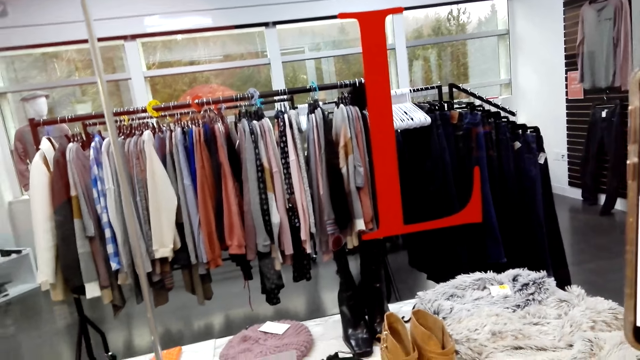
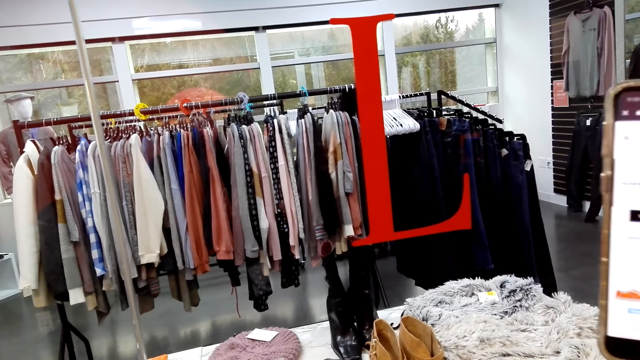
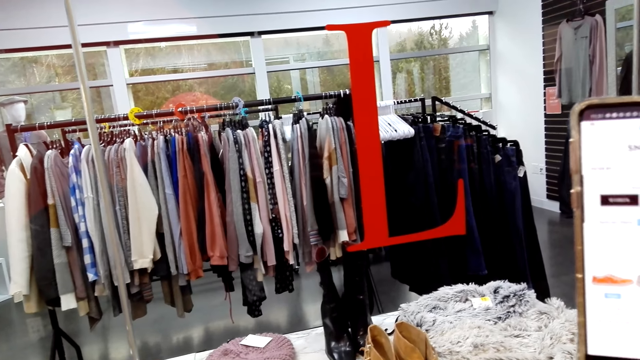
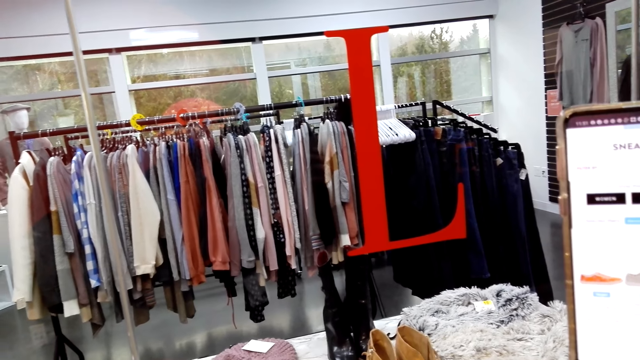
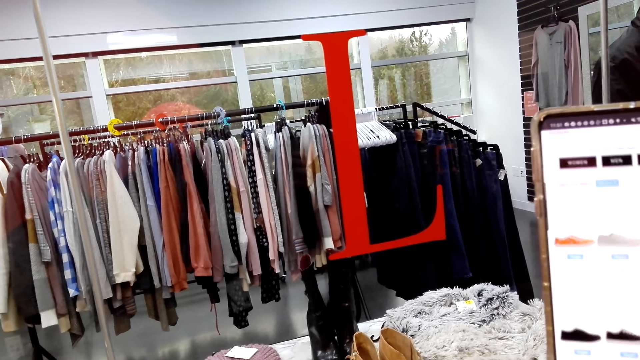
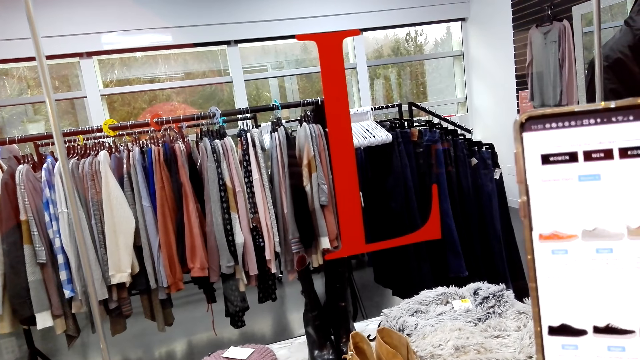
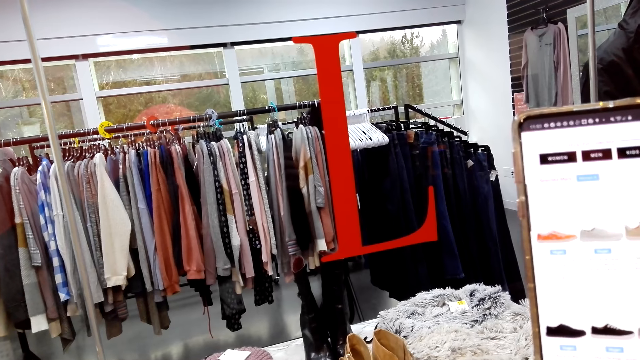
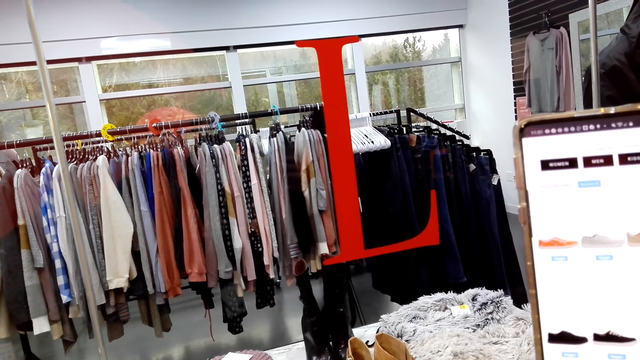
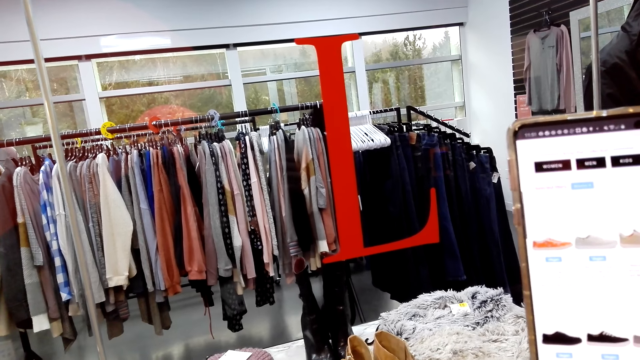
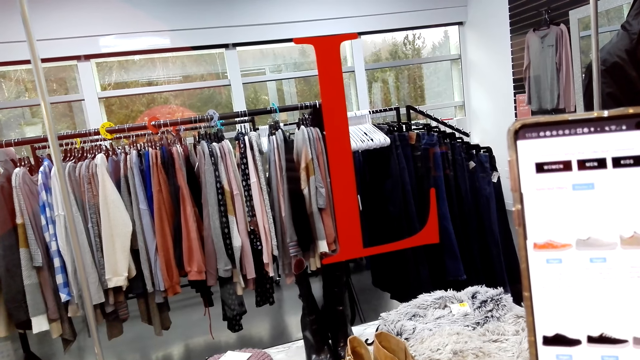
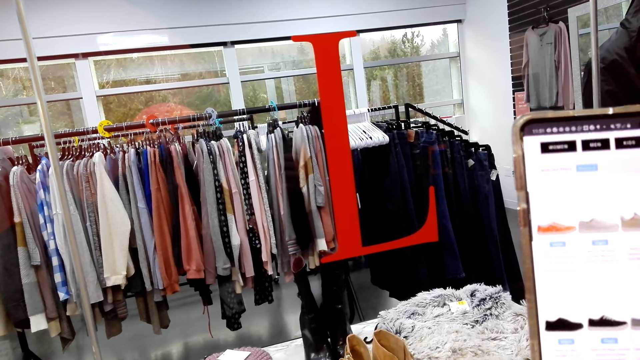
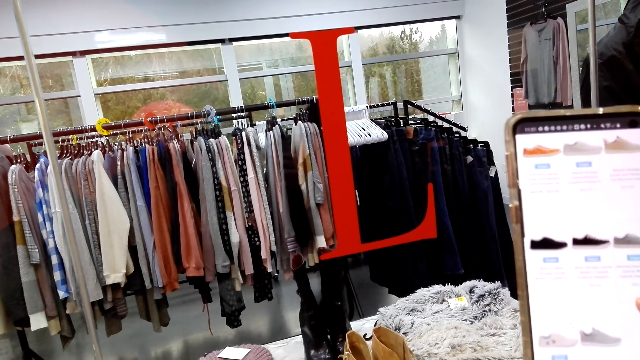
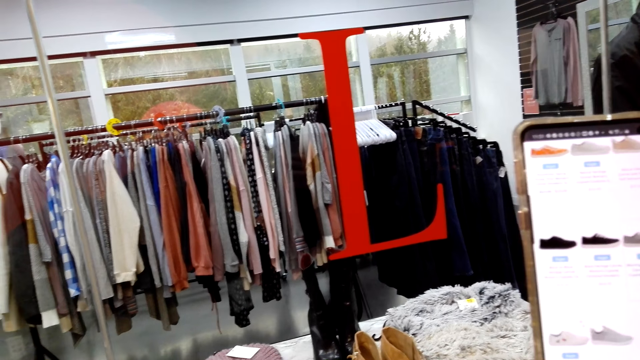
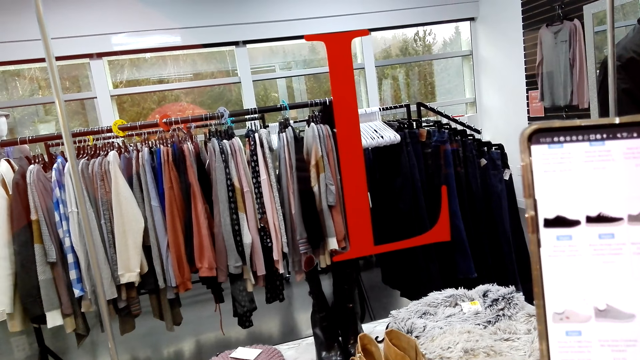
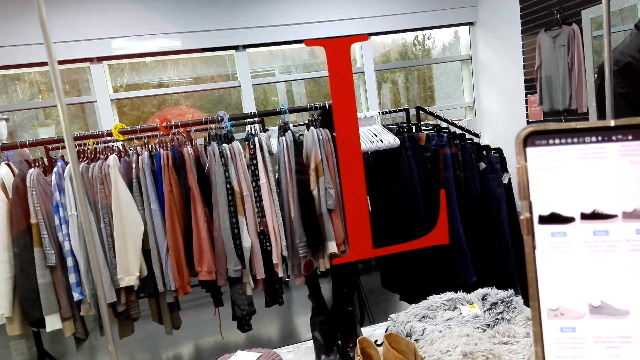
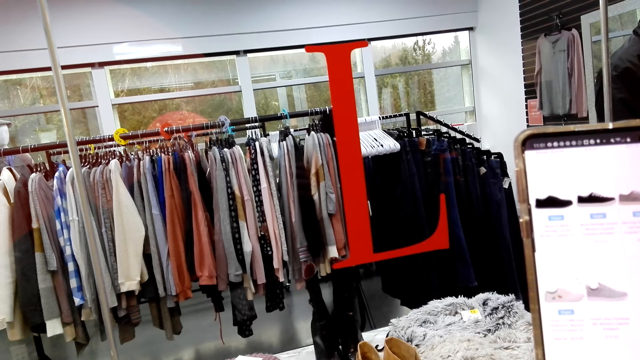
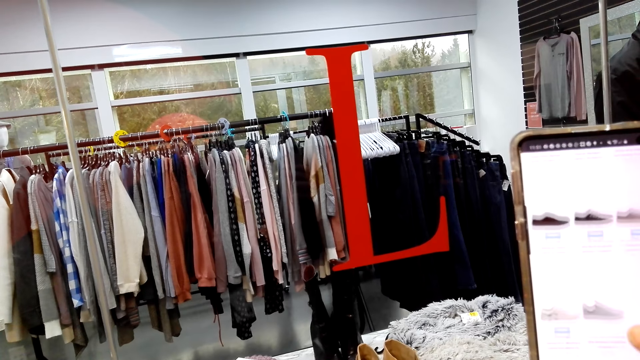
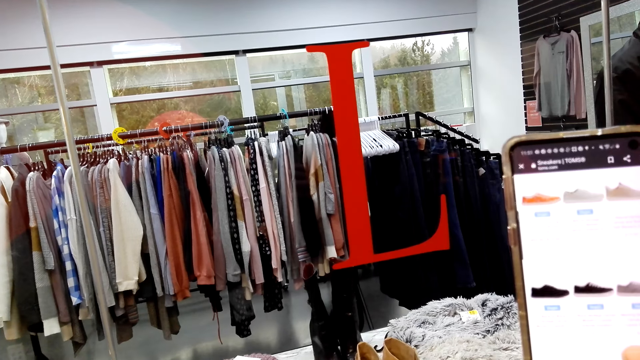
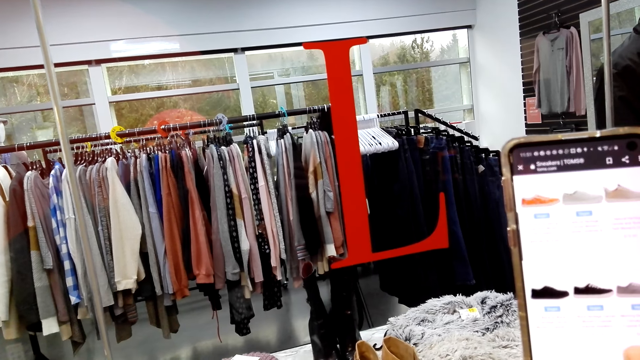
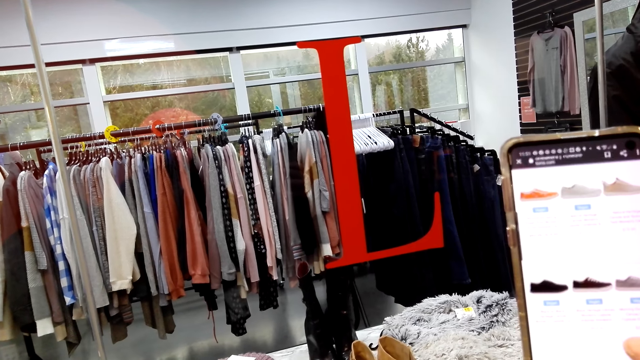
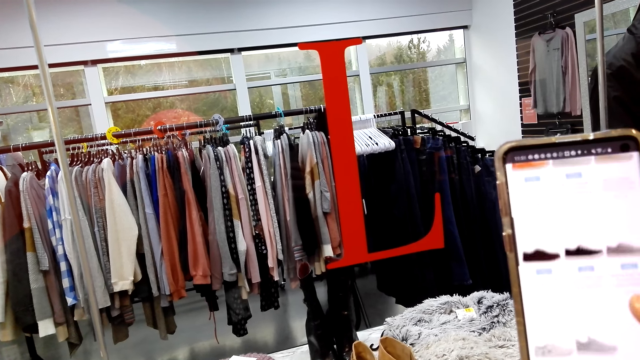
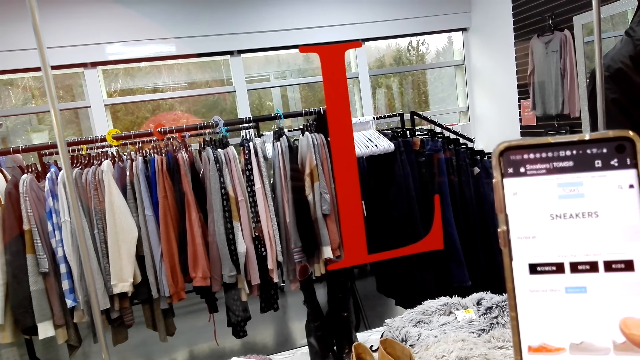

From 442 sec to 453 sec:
The camera wearer scrolls the phone.

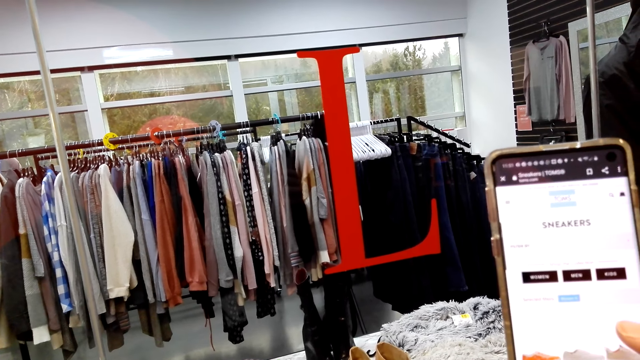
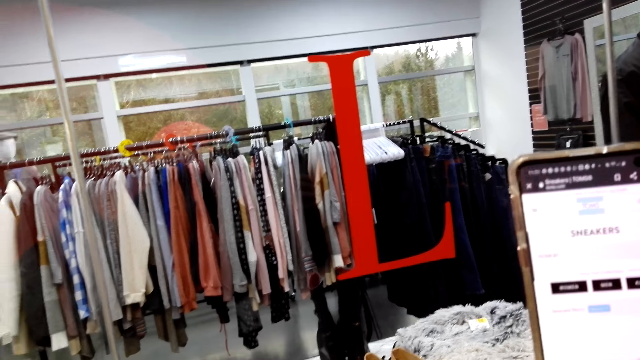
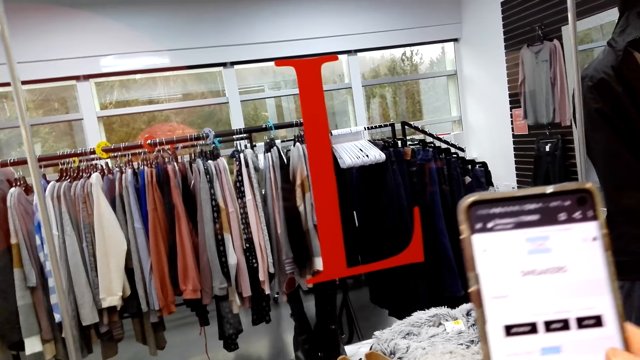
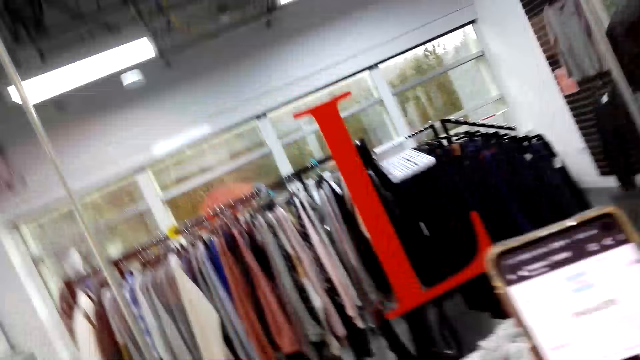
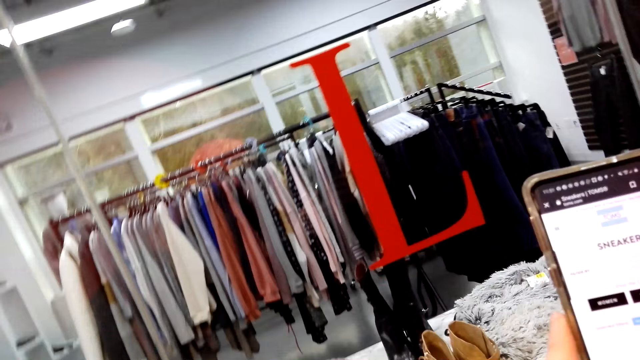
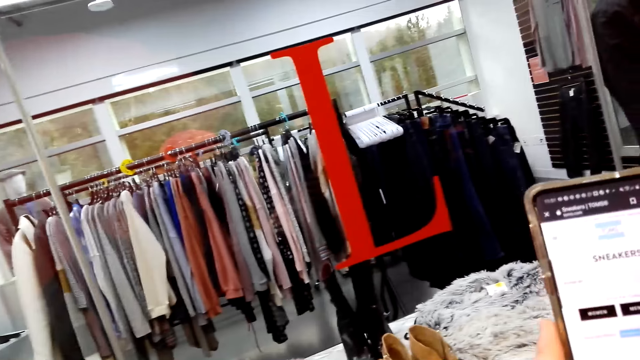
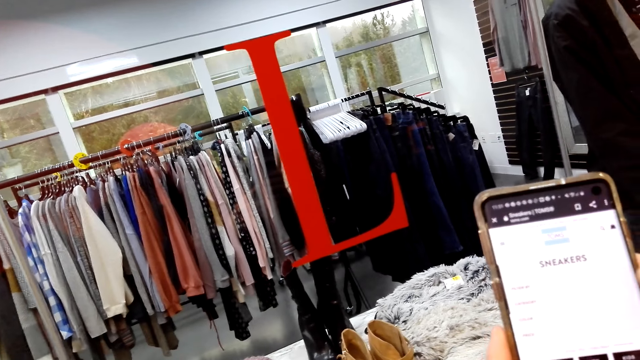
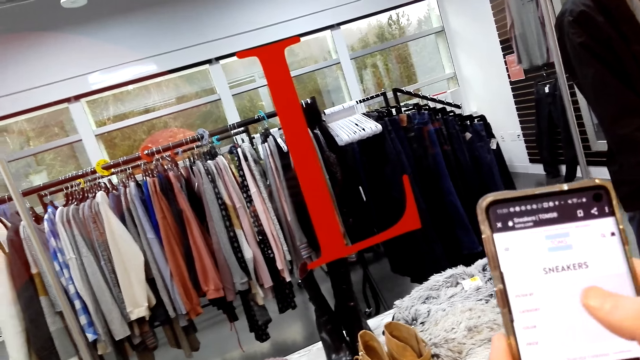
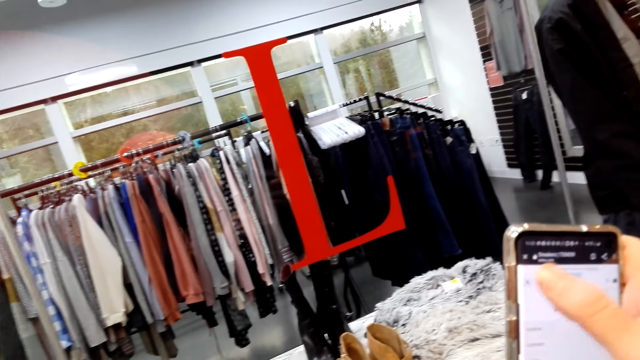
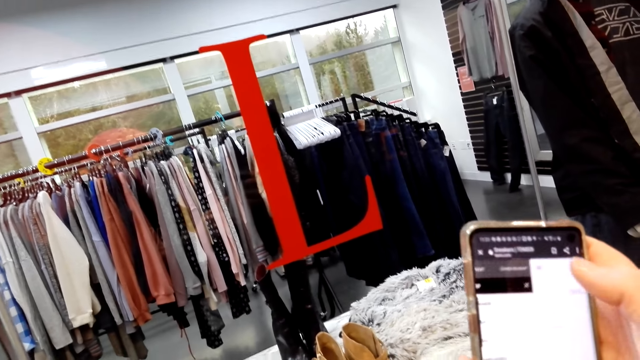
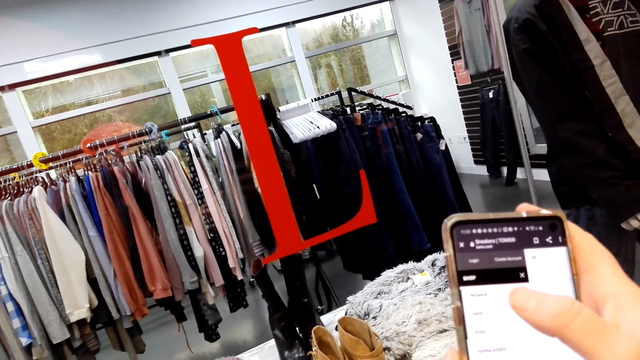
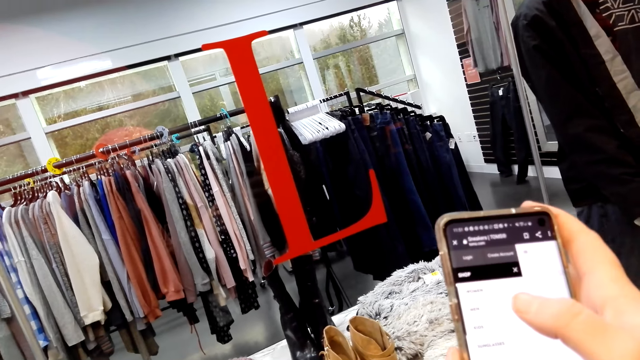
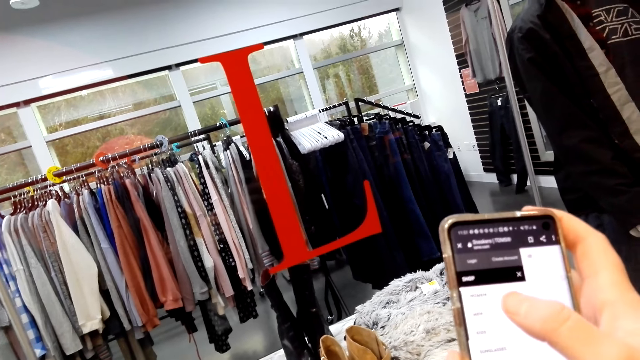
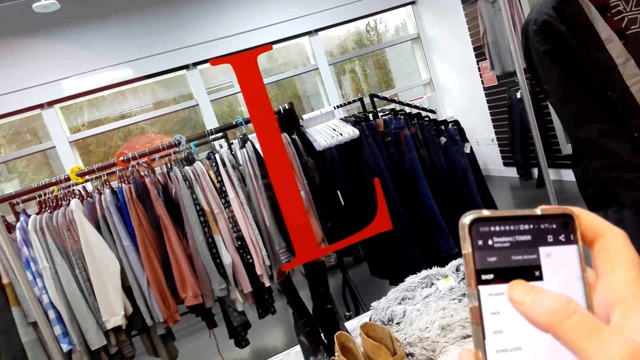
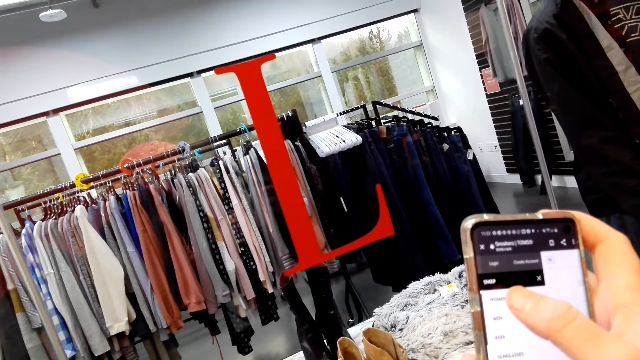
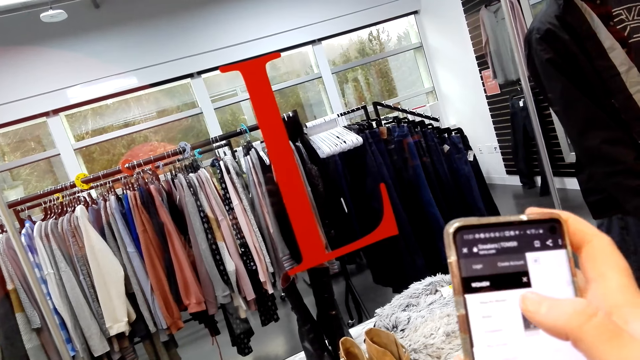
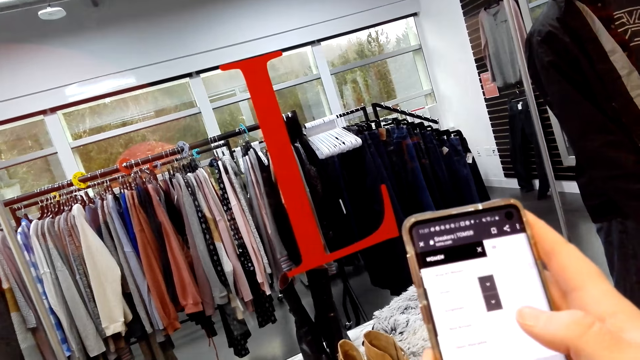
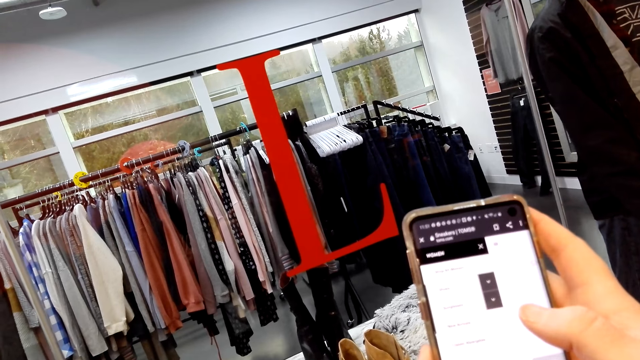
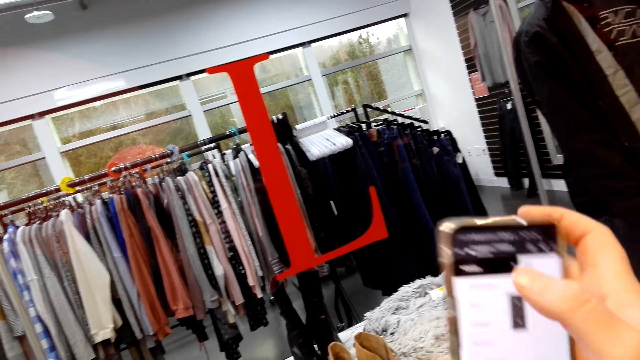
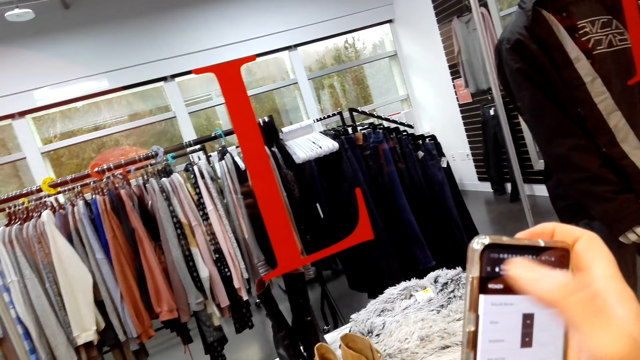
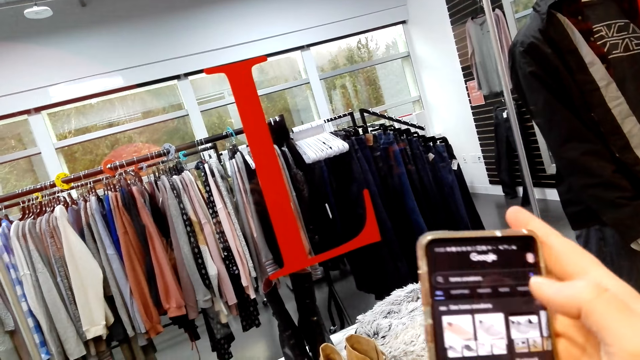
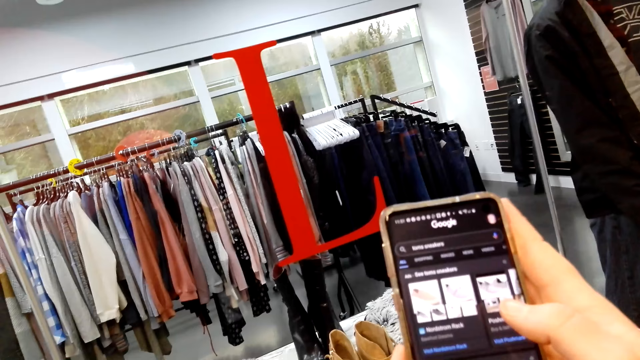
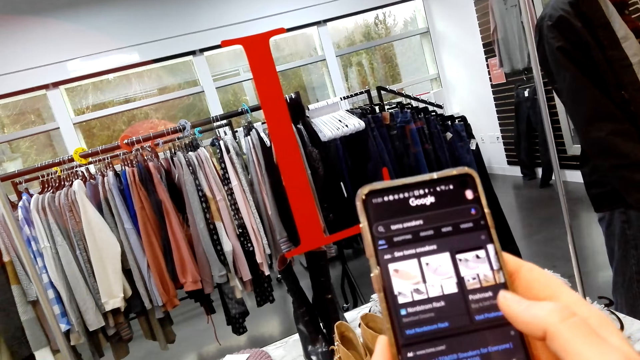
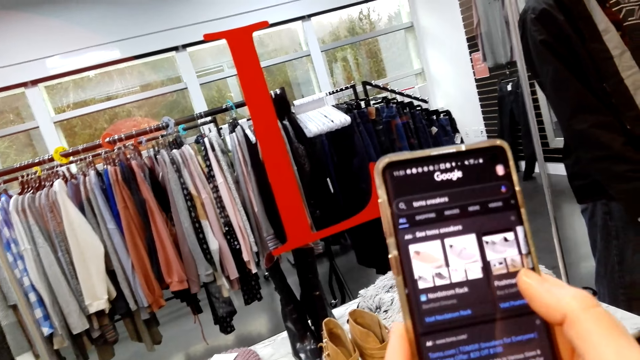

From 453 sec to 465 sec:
The camera wearer holds a phone with both hands. They touch the phone.
